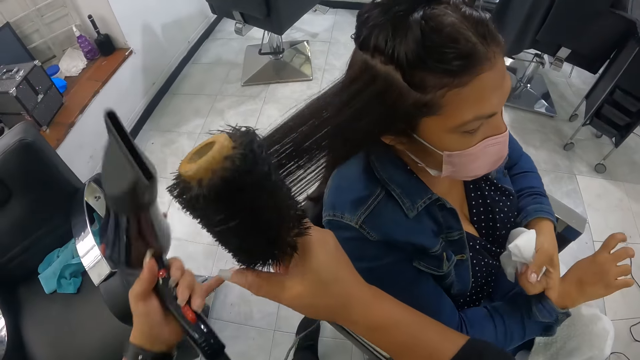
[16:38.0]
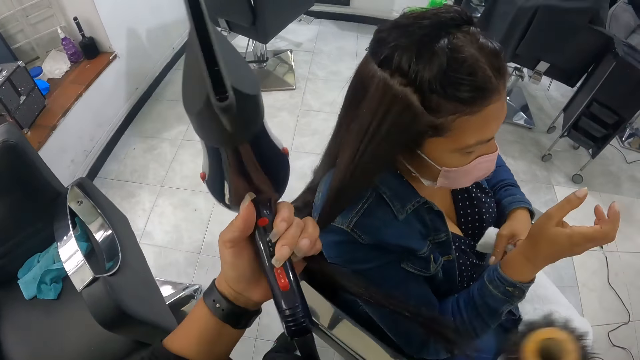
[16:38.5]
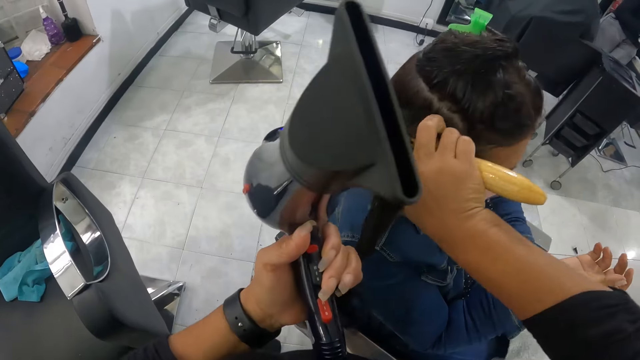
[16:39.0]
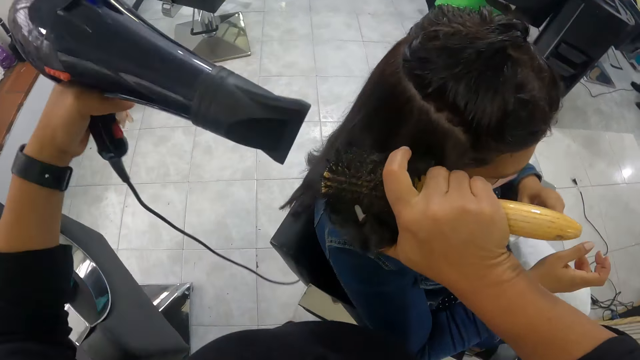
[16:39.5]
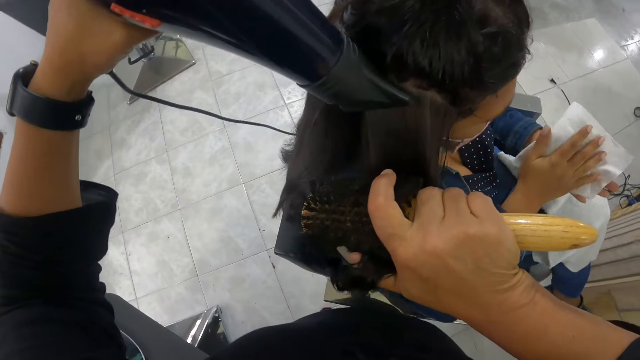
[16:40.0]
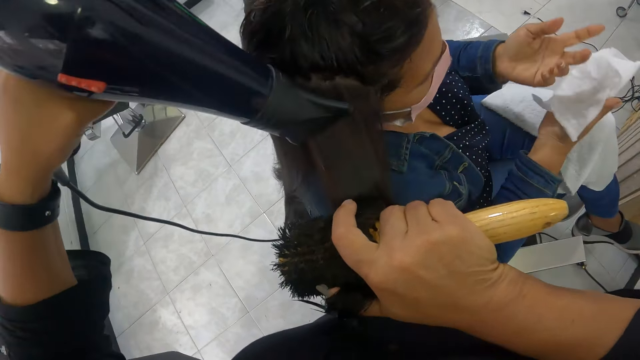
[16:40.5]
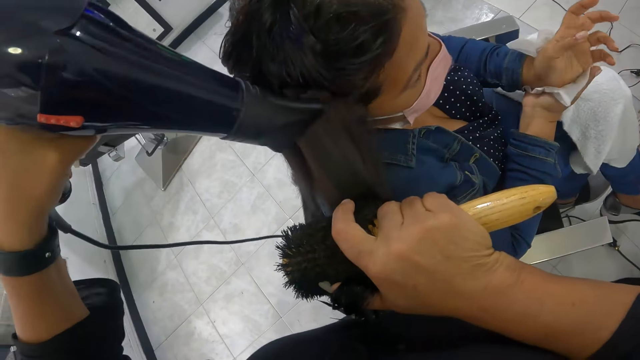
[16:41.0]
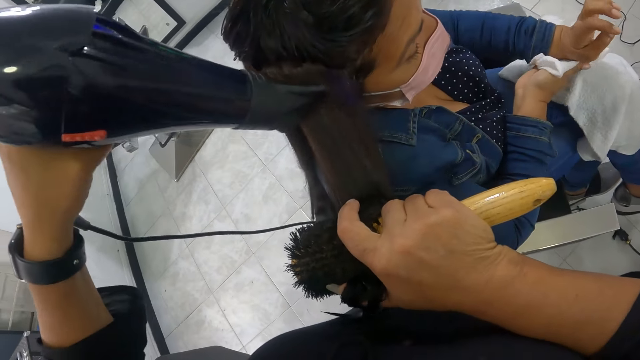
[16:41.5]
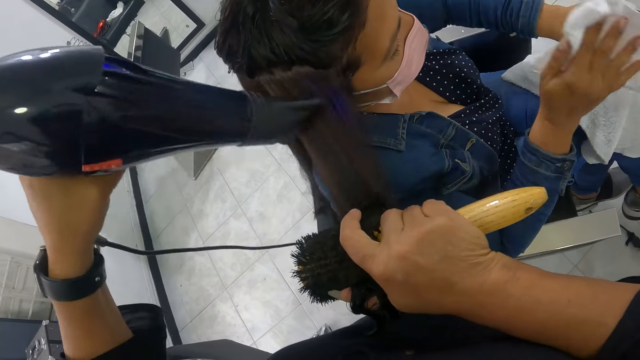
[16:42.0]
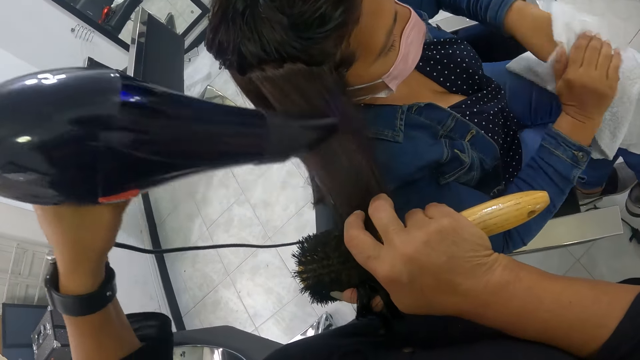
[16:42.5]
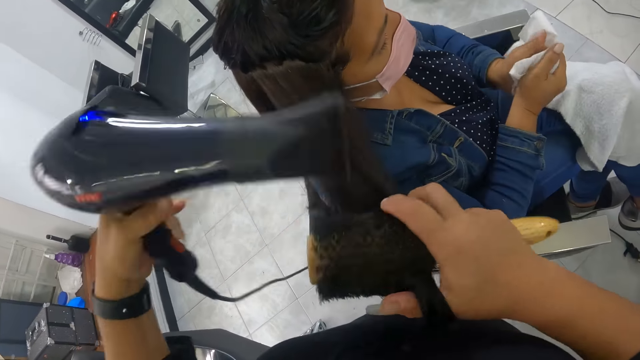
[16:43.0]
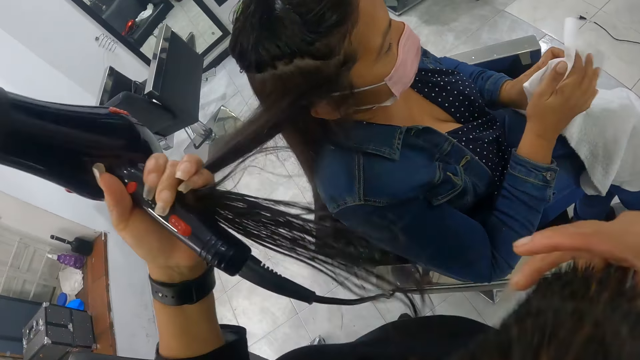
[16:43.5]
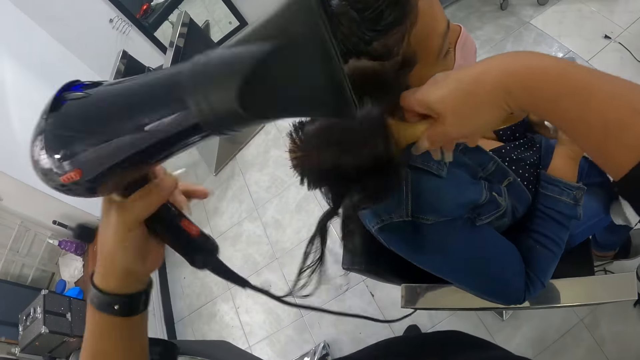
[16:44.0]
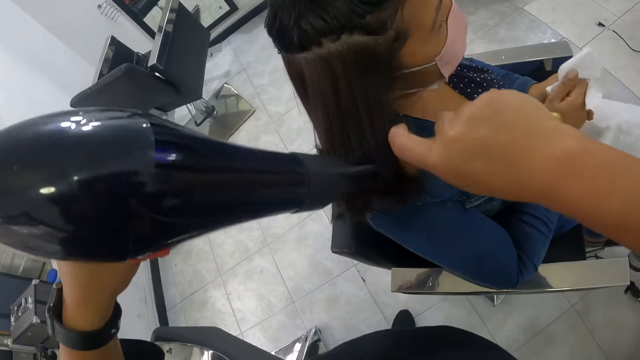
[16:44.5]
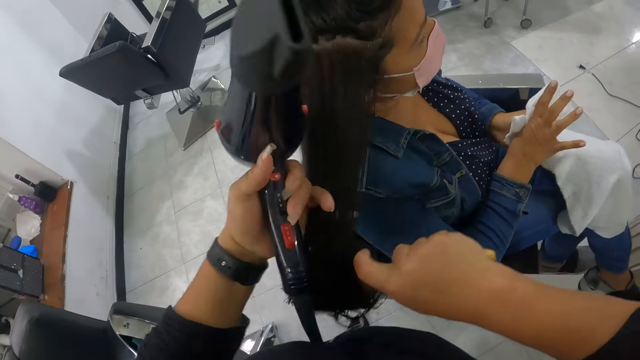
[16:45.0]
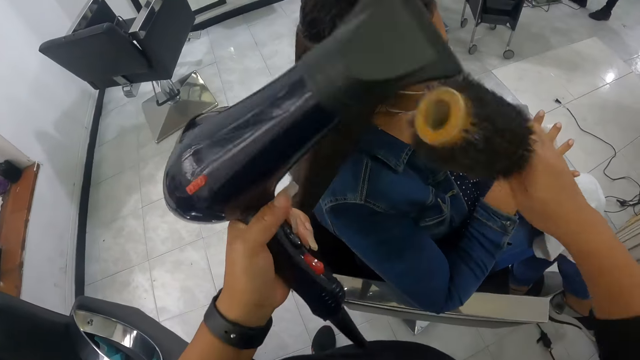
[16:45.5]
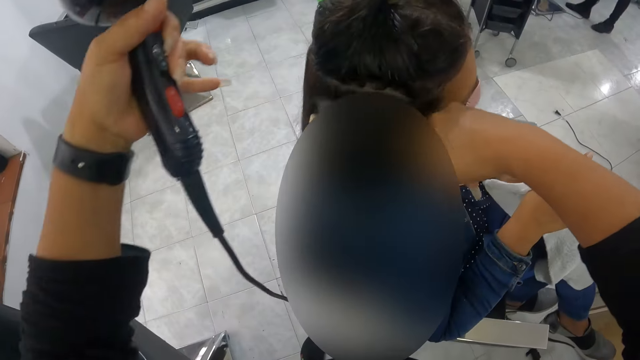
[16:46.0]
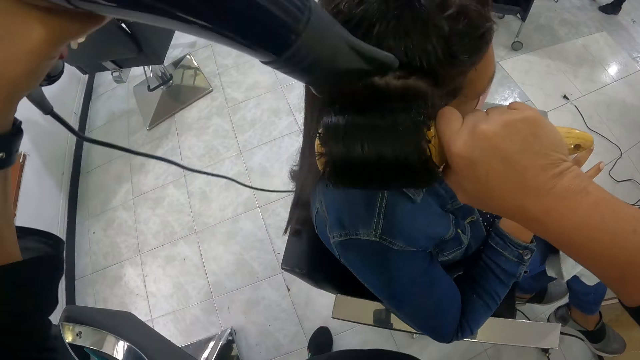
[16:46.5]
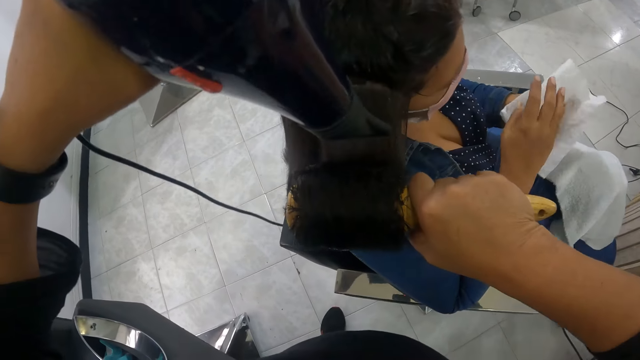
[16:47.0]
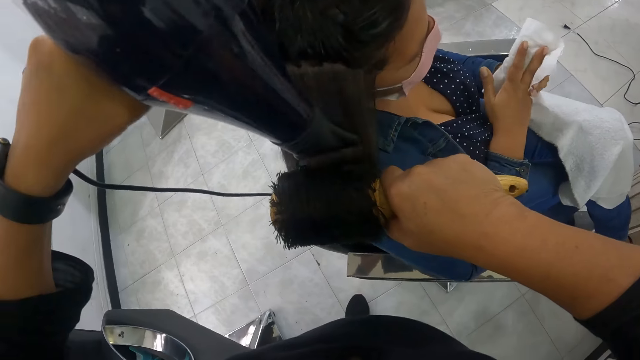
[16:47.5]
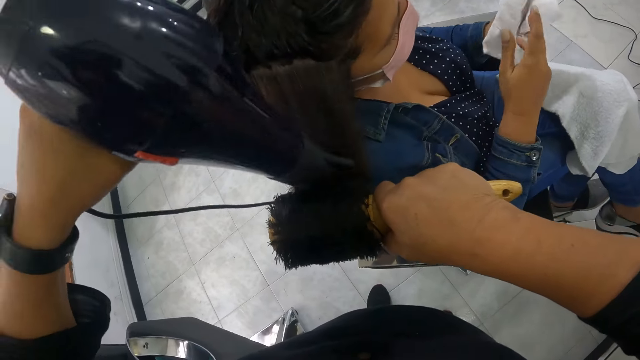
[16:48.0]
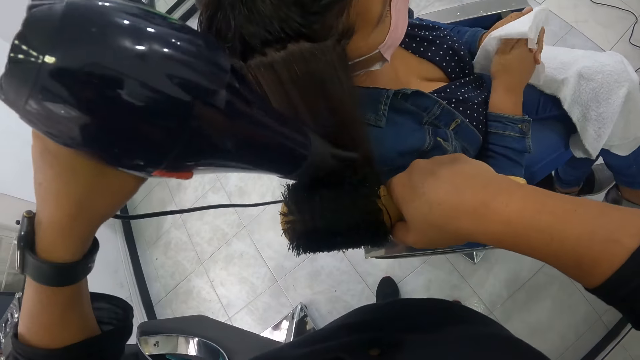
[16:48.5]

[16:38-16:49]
A person touches the sleeves of his coat. The camera wearer holds the hair of the woman on the chair with her left hand. She smoothens the hair of the woman on the chair with the brush in her right hand. She dries the hair of the woman on the chair with the hair dryer in her left hand. She holds the hair of the woman on the chair with her left hand. She smoothens the hair of the woman on the chair with the brush in her right hand. She dries the hair of the woman on the chair with the hair dryer in her left hand. She holds the hair of the woman on the chair with her left hand. She smoothens the hair of the woman on the chair with the brush in her right hand. She dries the hair of the woman on the chair with the hair dryer in her left hand.

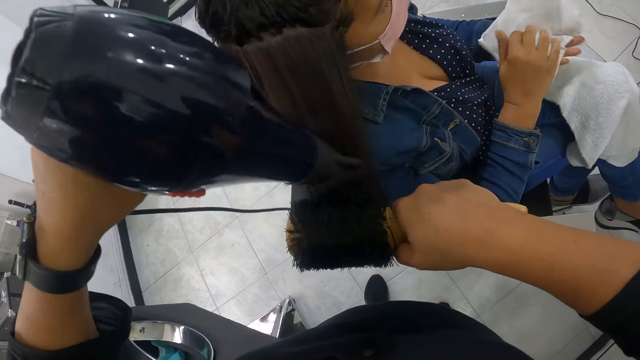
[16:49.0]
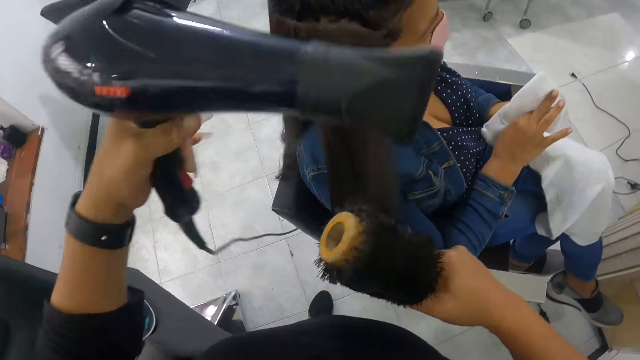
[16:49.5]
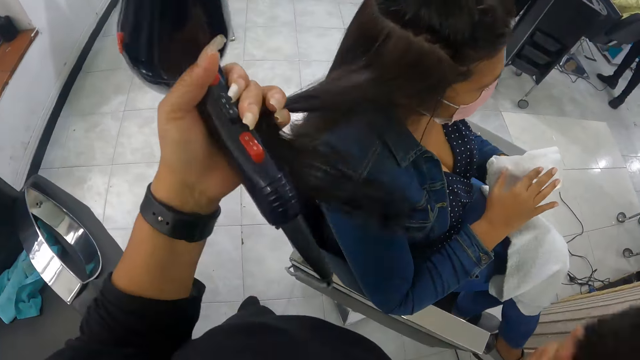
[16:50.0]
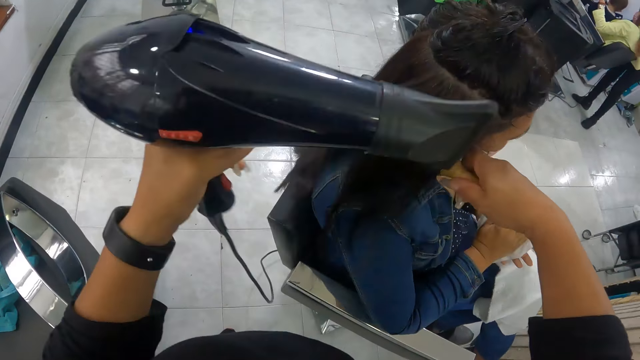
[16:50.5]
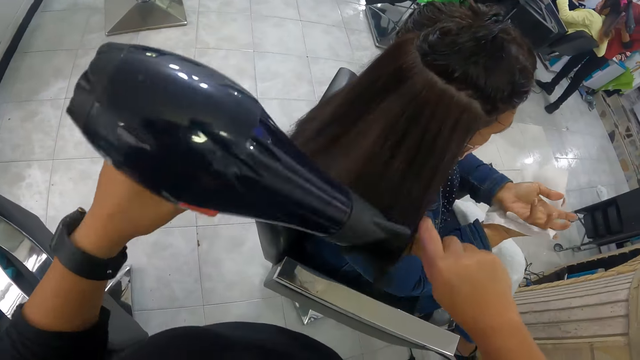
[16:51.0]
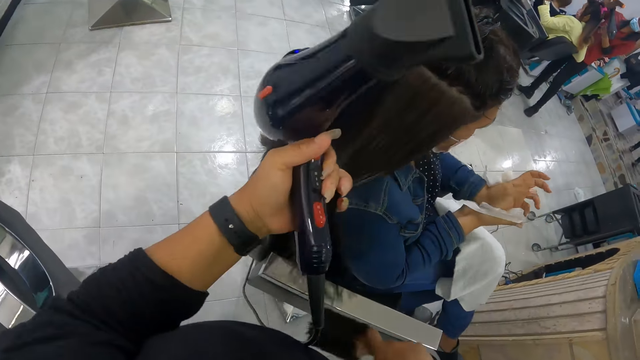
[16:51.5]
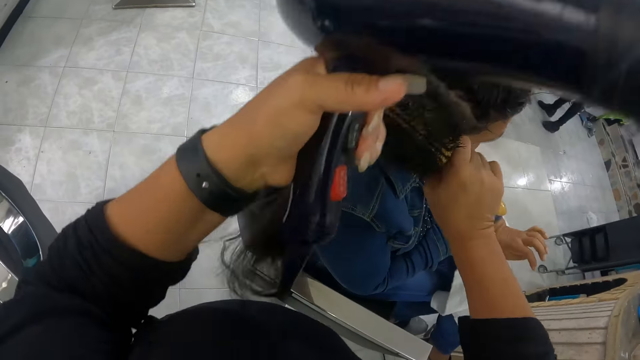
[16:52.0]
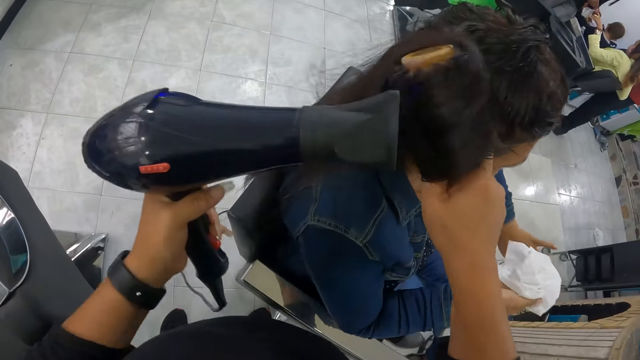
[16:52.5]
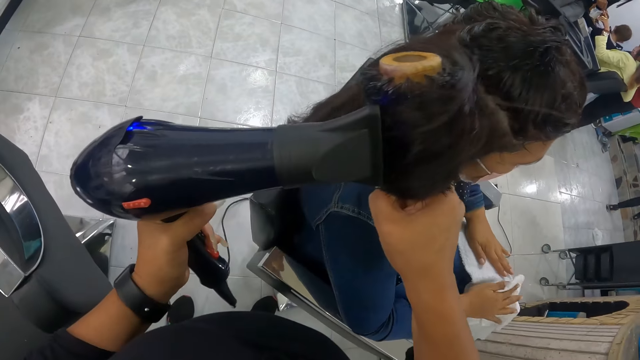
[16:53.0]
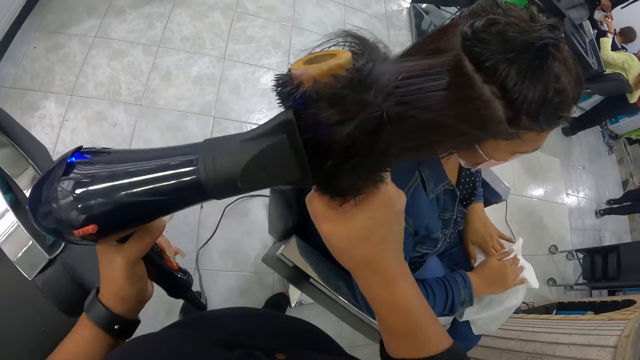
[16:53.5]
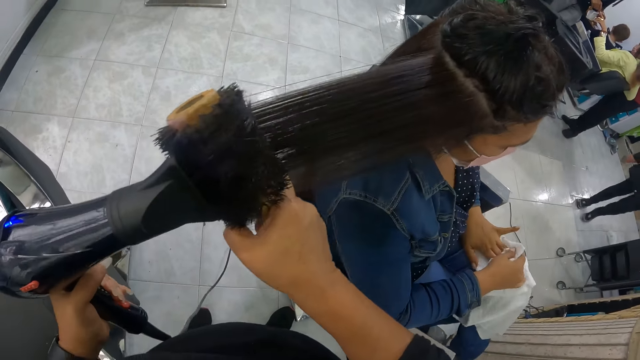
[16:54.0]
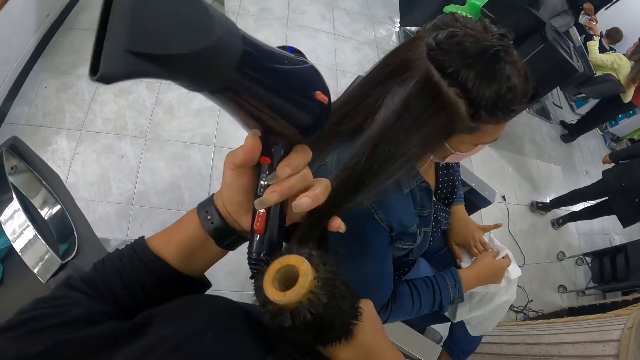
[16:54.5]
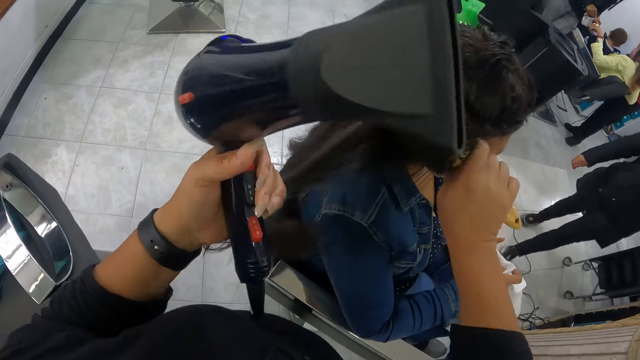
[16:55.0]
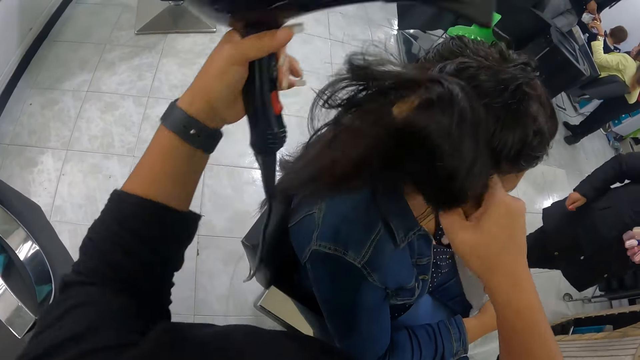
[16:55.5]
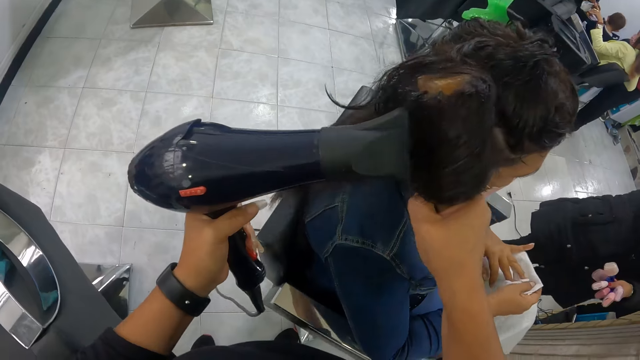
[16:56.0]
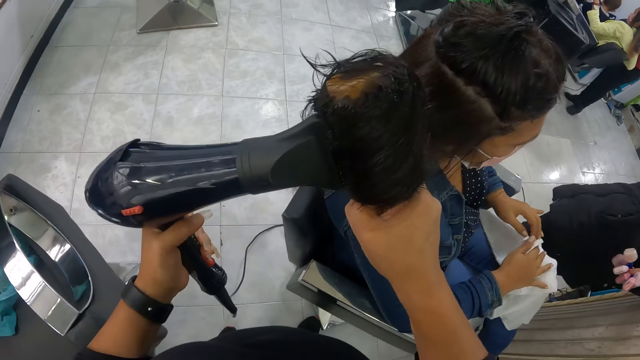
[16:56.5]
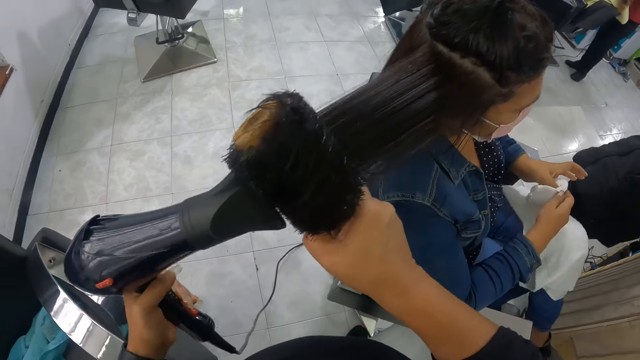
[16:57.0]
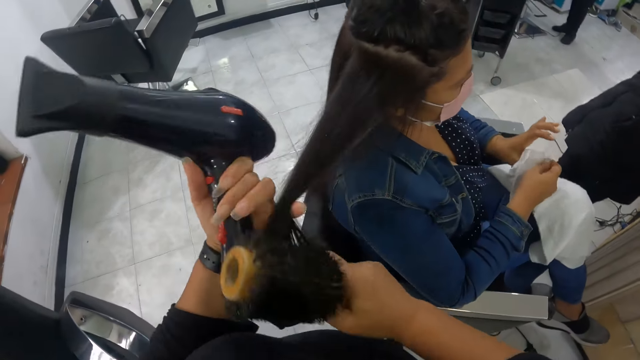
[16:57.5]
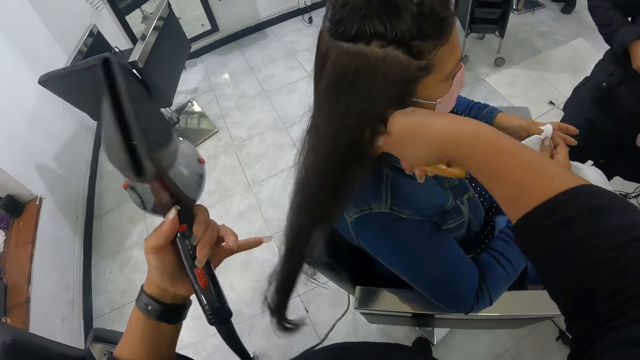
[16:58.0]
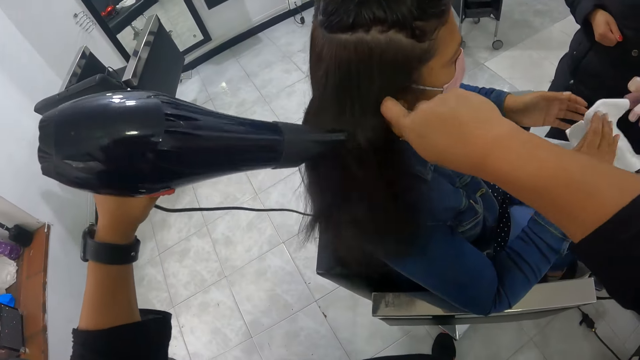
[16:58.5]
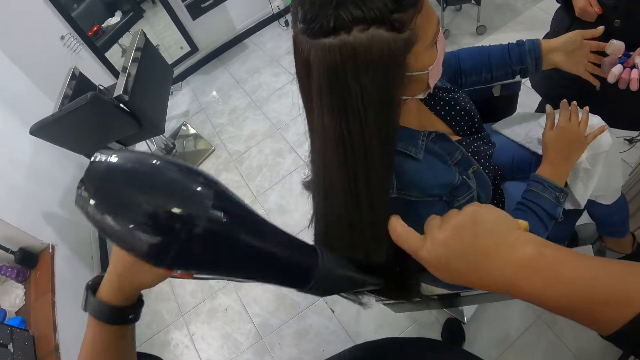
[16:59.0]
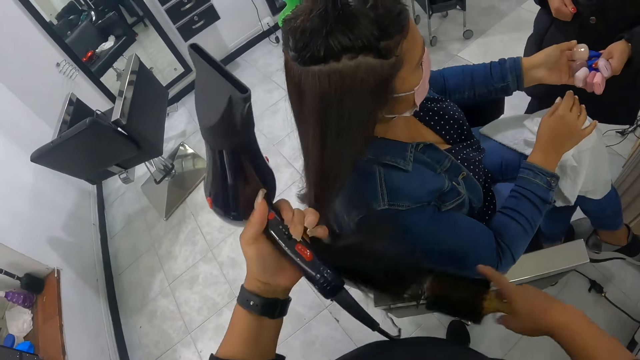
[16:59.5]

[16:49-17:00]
The camera wearer holds the hair of the woman on the chair with her left hand. She smoothens the hair of the woman on the chair with the brush in her right hand. She dries the hair of the woman on the chair with the hair dryer in her left hand. She holds the hair of the woman on the chair with her left hand. She smoothens the hair of the woman on the chair with the brush in her right hand. She dries the hair of the woman on the chair with the hair dryer in her left hand. She holds the hair of the woman on the chair with her left hand. She smoothens the hair of the woman on the chair with the brush in her right hand. She dries the hair of the woman on the chair with the hair dryer in her left hand. She holds the hair of the woman on the chair with her left hand. She smoothens the hair of the woman on the chair with the brush in her right hand. She dries the hair of the woman on the chair with the hair dryer in her left hand. She holds the hair of the woman on the chair with her left hand.
